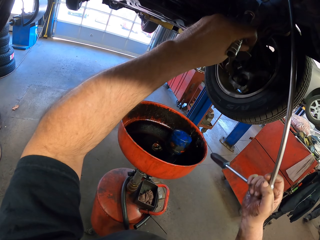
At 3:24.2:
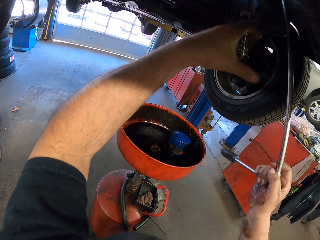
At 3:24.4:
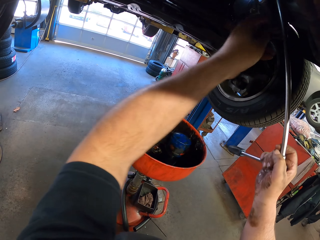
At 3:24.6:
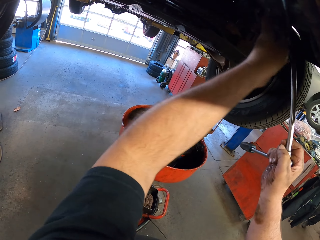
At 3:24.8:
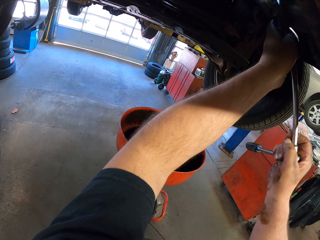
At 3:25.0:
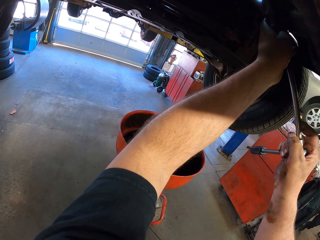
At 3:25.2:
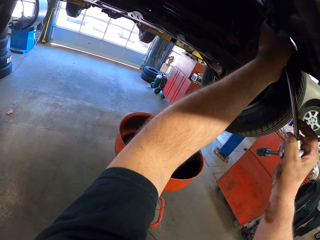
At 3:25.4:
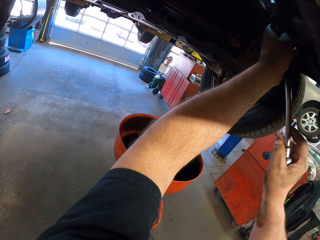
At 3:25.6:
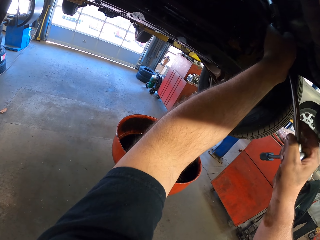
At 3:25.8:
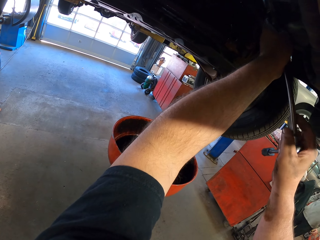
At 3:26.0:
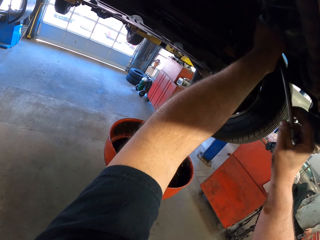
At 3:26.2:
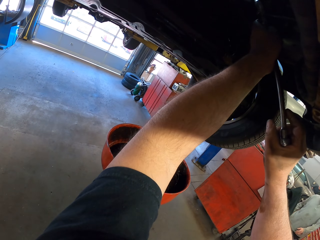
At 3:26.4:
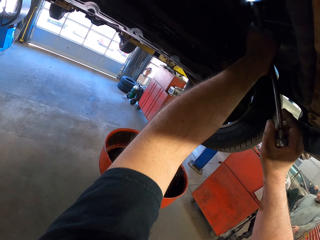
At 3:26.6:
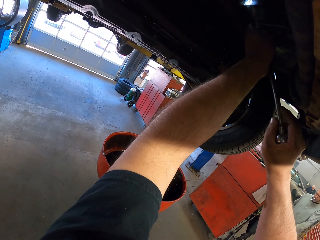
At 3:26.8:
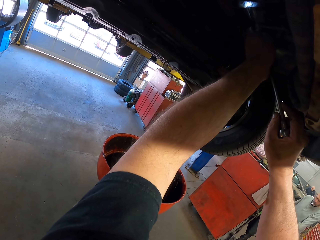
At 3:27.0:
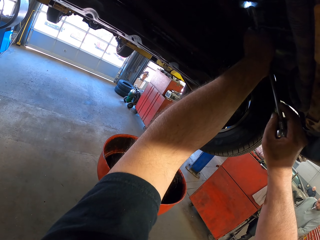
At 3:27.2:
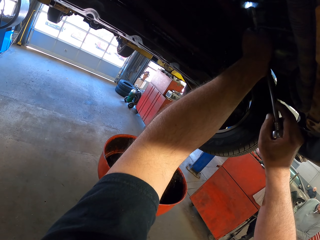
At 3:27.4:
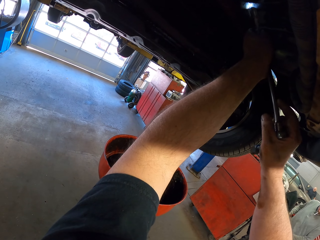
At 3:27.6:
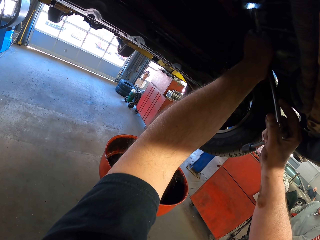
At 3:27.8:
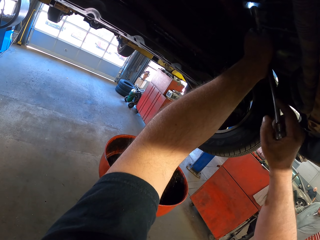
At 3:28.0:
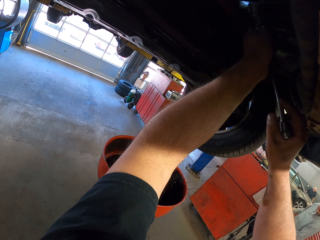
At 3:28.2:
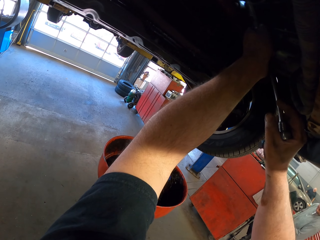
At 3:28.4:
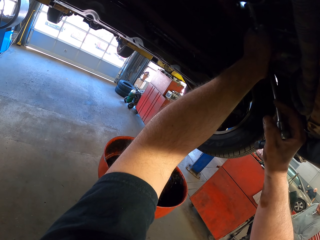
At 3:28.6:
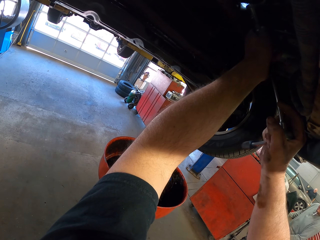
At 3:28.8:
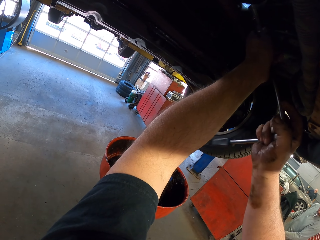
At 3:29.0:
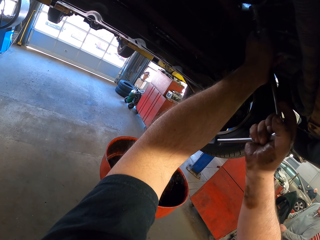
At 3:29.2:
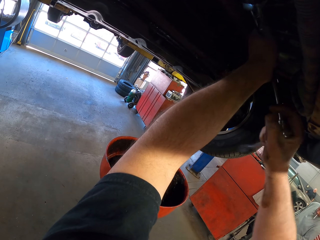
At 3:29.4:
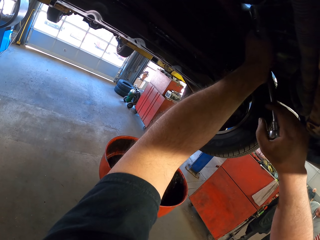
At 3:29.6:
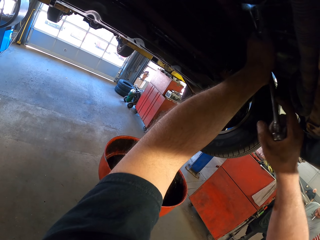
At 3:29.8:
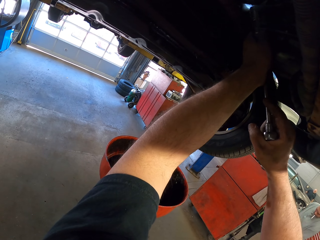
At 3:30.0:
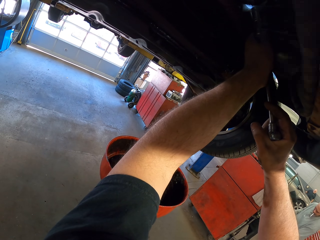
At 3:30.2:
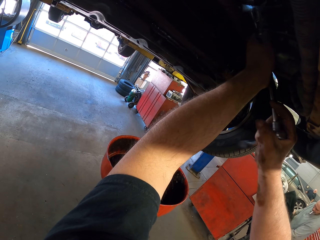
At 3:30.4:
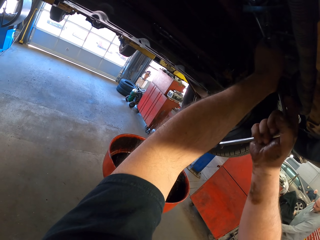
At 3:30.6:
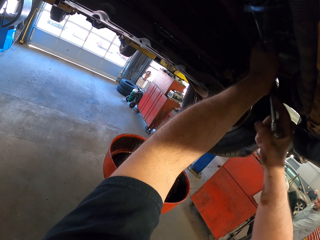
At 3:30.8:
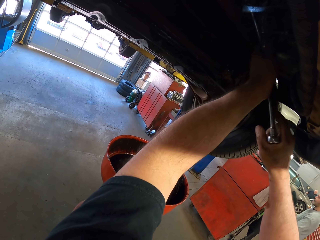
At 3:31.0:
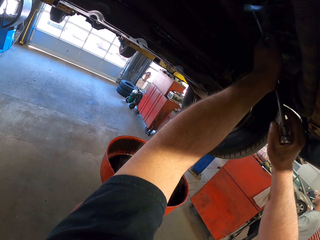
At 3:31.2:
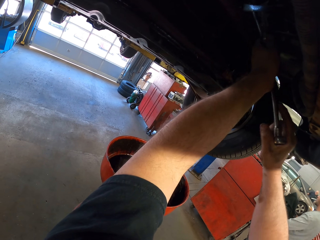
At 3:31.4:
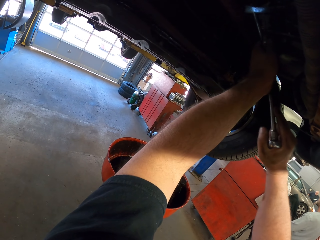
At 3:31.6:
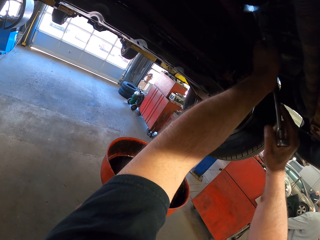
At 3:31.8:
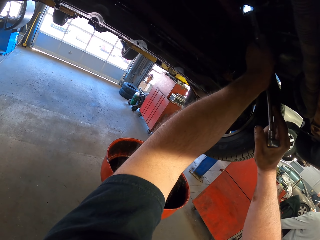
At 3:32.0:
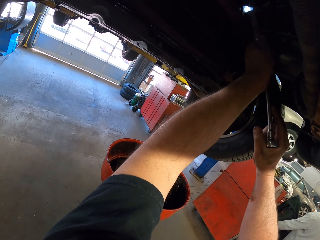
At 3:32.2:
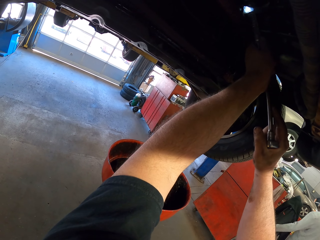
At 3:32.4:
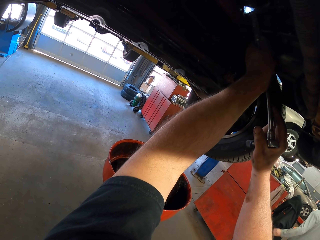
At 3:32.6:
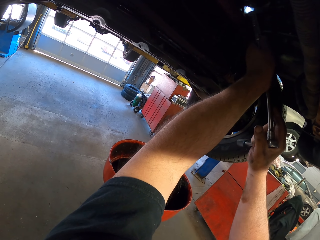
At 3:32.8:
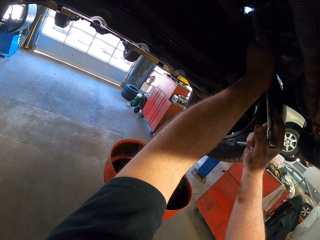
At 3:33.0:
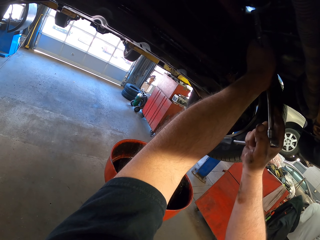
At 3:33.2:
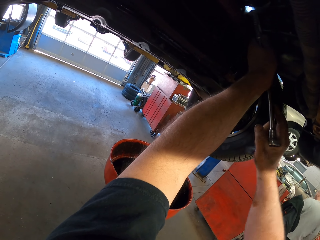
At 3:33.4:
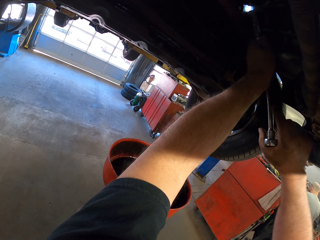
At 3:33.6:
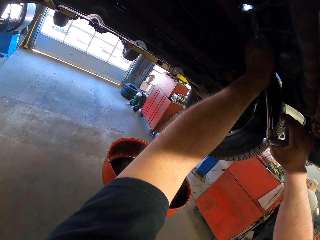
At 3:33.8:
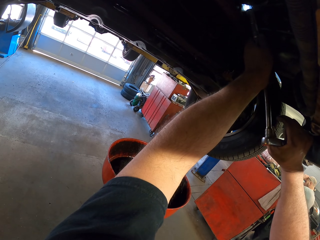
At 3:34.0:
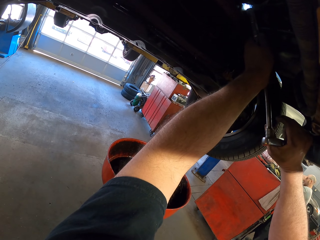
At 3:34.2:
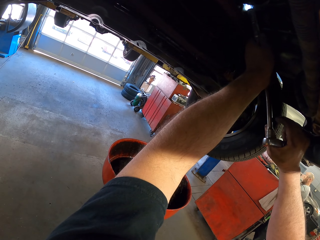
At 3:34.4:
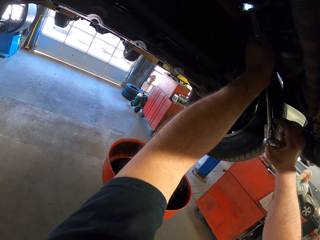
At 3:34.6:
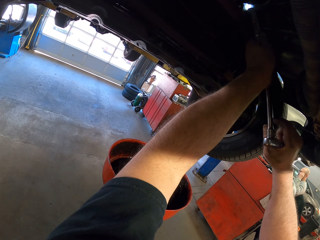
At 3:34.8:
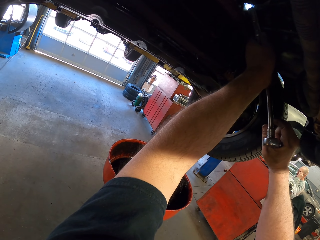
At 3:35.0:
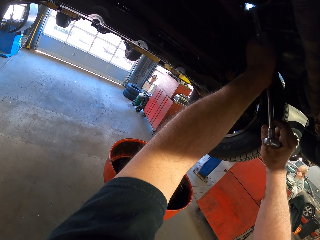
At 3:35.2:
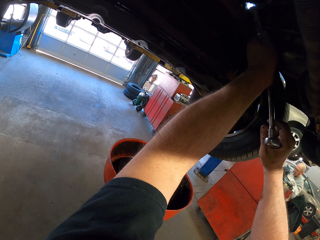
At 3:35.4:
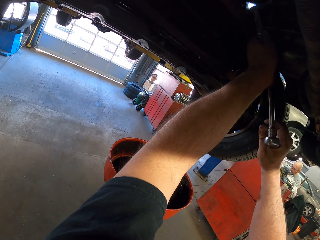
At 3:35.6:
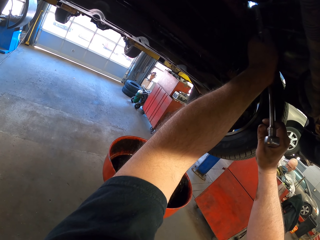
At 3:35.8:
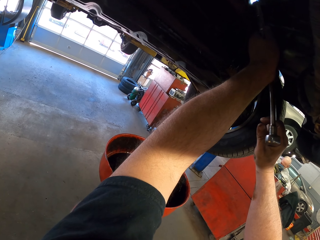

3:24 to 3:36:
The camera wearer fixes the car with the metal pipe. They fix the spanner on the oil tank.

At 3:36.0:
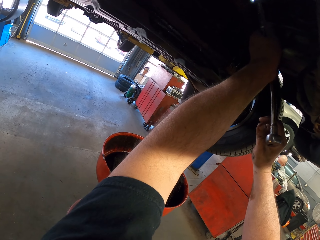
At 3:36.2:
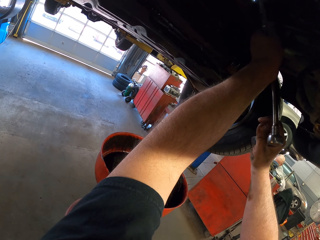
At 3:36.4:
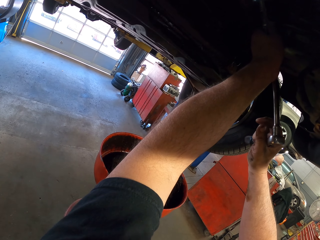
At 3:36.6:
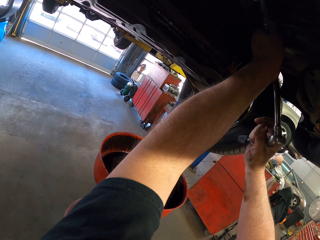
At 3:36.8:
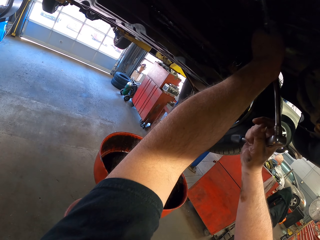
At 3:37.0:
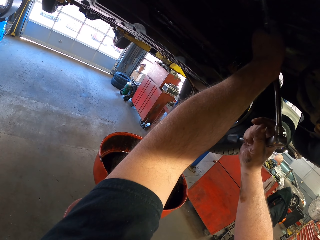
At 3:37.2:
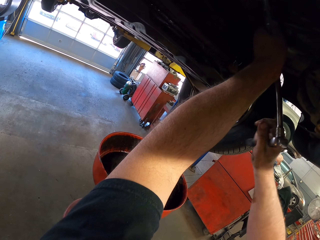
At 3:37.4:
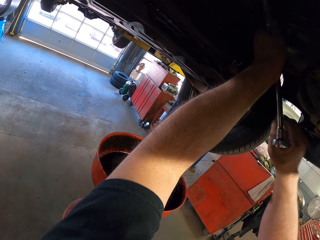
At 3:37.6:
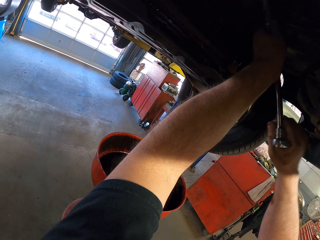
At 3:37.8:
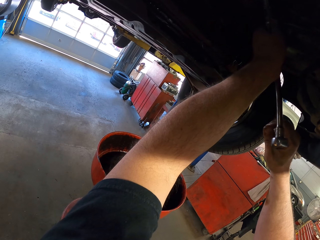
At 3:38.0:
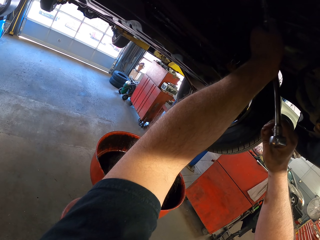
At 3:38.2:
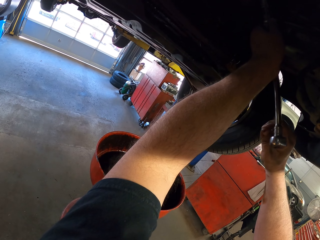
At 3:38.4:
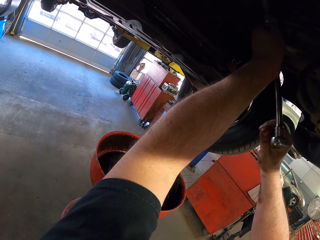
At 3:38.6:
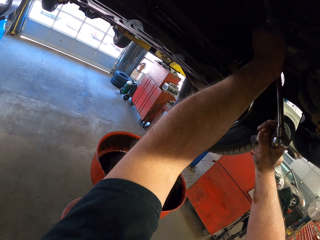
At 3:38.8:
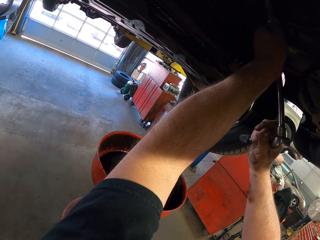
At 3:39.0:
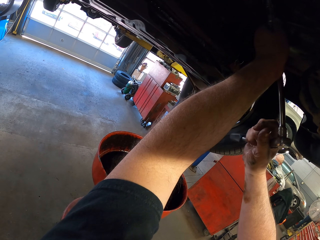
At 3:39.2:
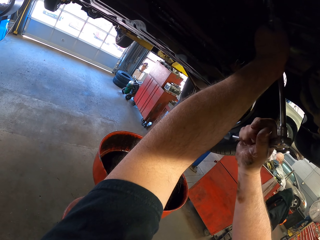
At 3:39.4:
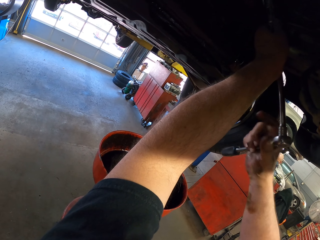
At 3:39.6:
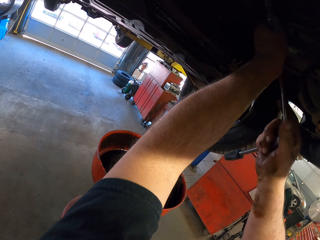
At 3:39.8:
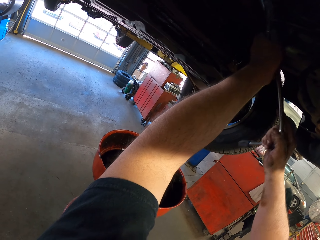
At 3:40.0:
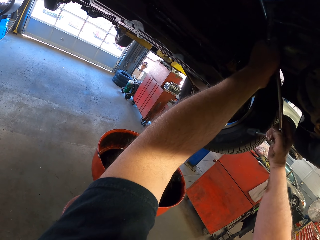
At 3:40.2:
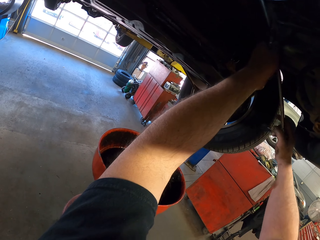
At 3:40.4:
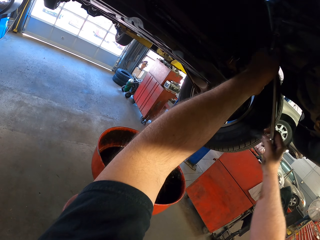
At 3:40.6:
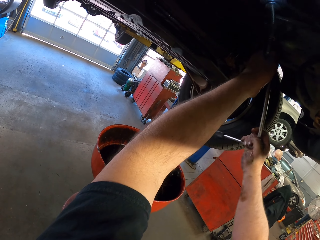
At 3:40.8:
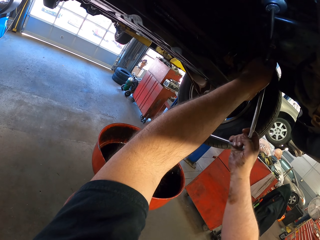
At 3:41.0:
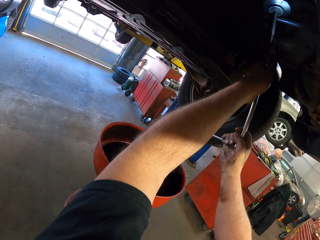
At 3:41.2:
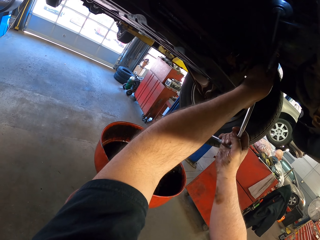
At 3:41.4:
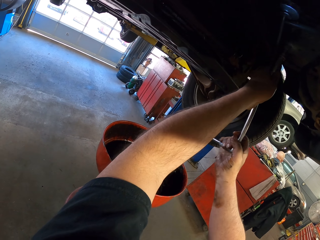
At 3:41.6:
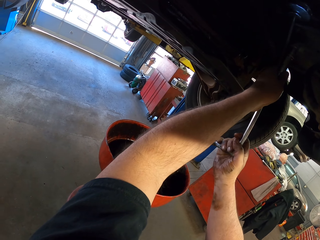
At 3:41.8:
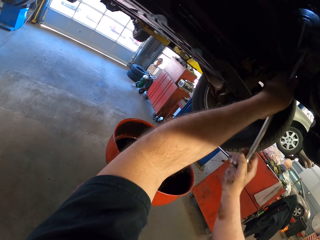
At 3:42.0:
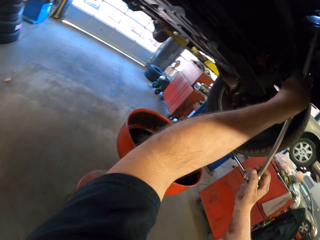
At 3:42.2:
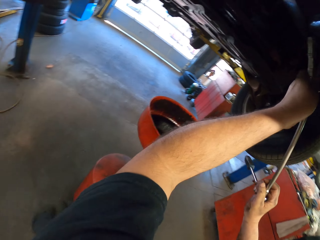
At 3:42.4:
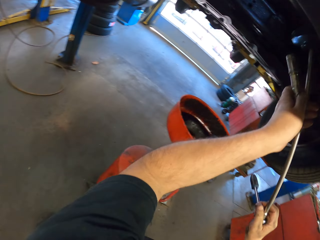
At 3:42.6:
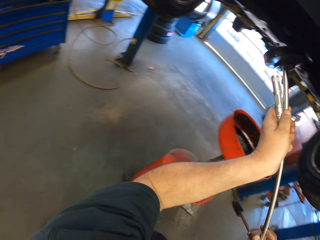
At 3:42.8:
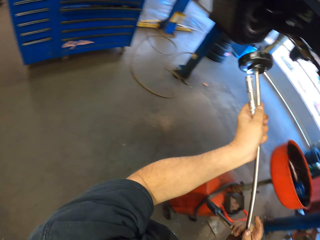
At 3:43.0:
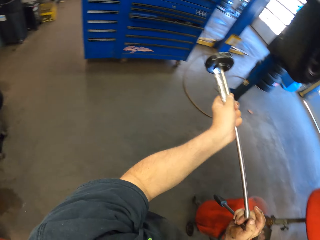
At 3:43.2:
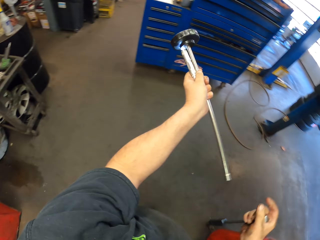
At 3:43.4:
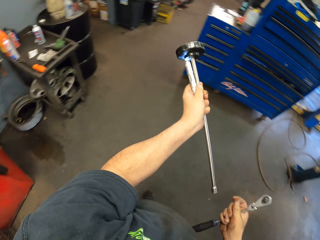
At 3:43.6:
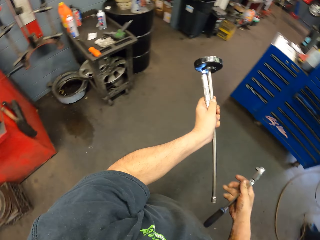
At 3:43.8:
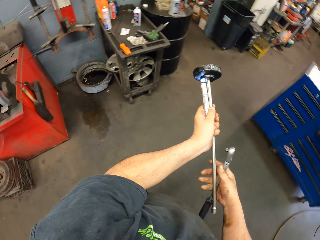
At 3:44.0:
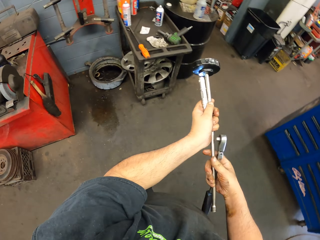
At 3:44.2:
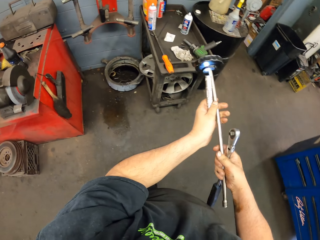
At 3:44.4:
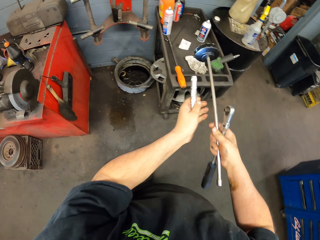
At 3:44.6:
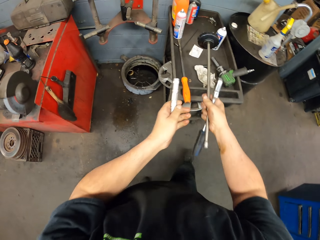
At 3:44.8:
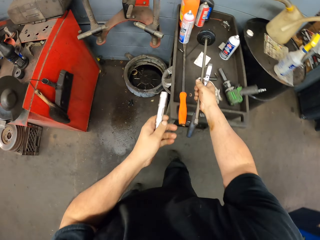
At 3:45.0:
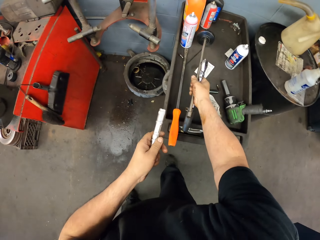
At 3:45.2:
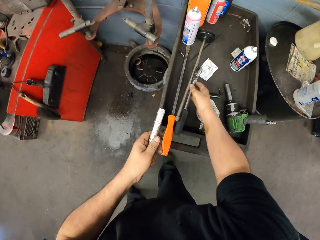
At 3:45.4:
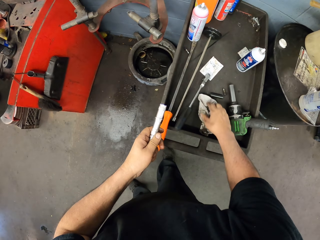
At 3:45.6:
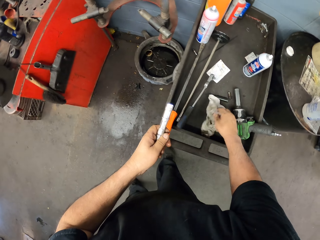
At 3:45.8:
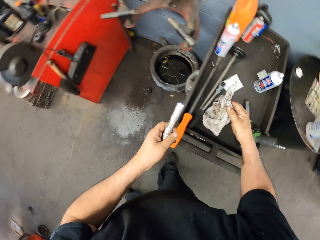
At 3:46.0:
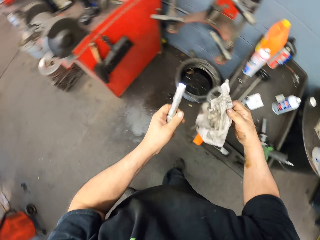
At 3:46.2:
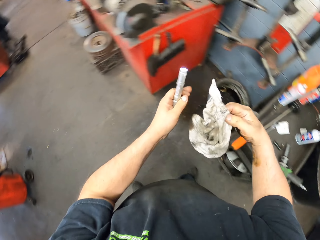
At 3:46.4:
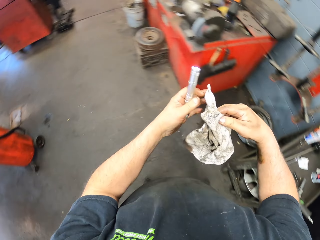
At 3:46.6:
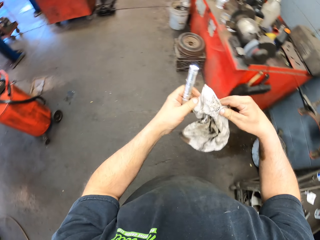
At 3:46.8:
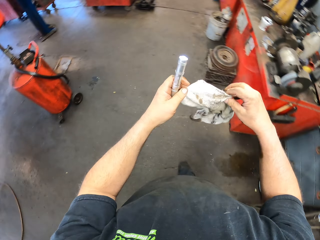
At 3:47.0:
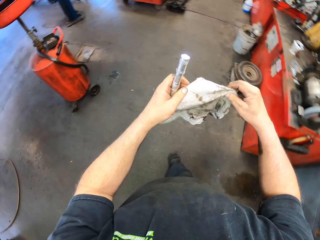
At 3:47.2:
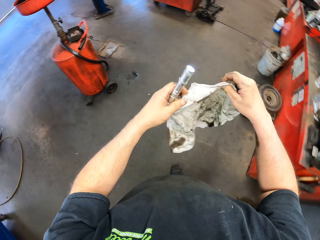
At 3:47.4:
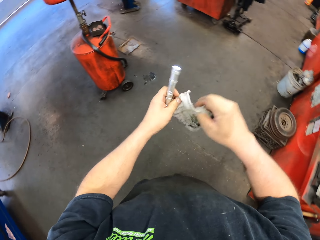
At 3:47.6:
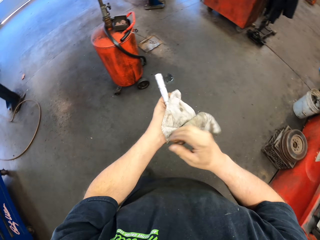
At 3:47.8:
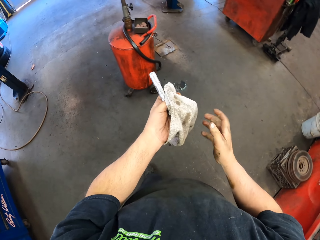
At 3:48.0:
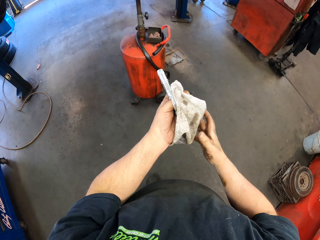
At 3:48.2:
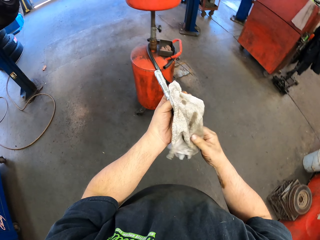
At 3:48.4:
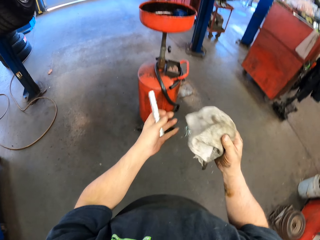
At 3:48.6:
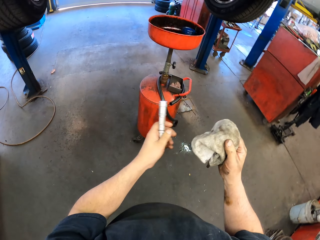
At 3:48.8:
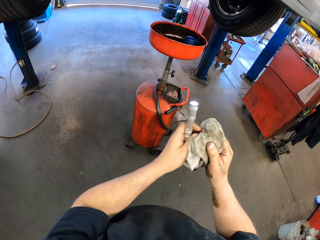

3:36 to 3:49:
The camera wearer puts the metal pipe on the table. They take serviette paper from the table.
